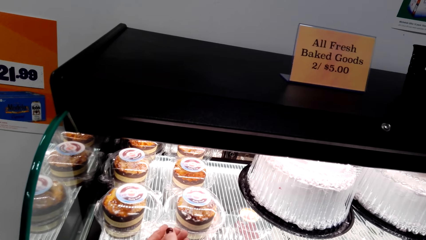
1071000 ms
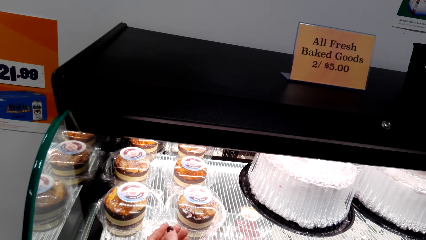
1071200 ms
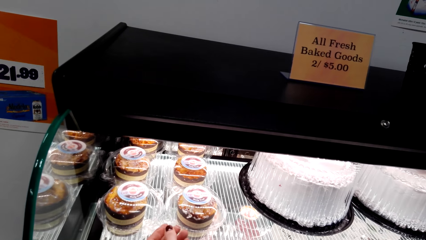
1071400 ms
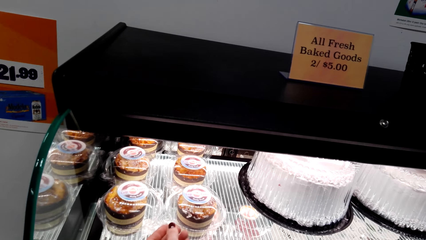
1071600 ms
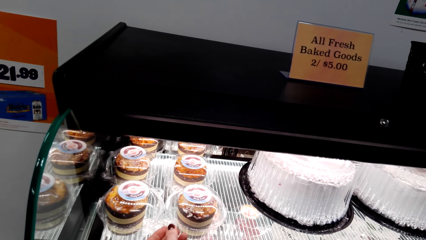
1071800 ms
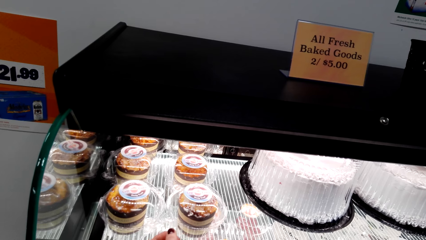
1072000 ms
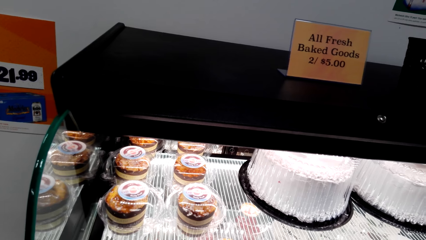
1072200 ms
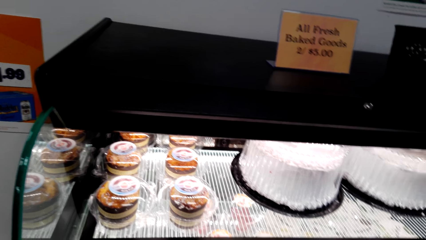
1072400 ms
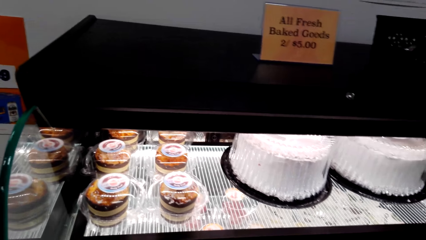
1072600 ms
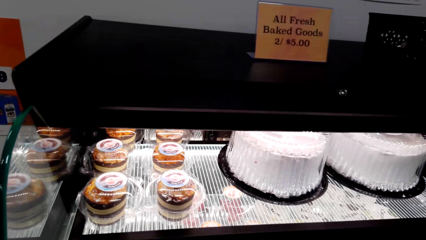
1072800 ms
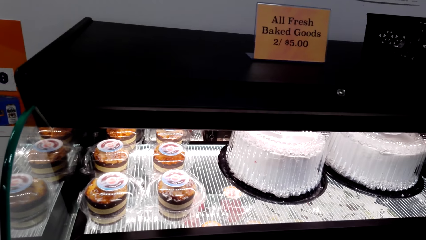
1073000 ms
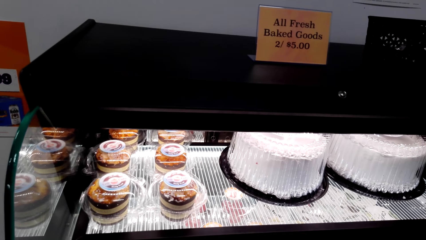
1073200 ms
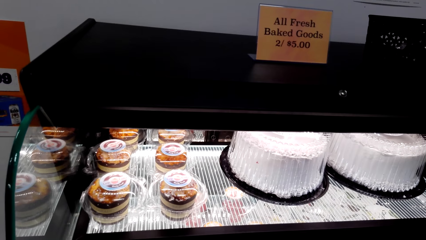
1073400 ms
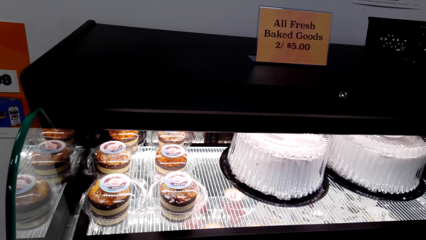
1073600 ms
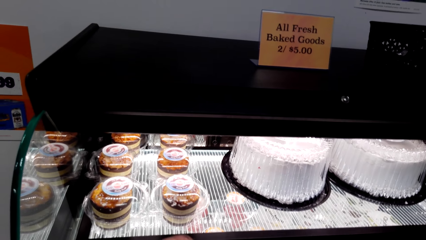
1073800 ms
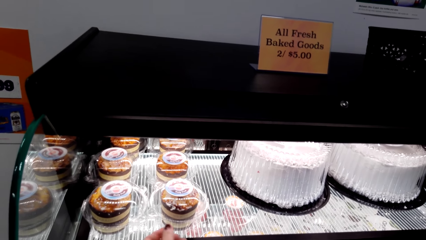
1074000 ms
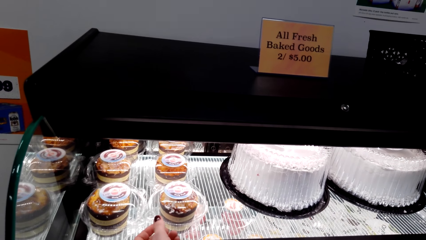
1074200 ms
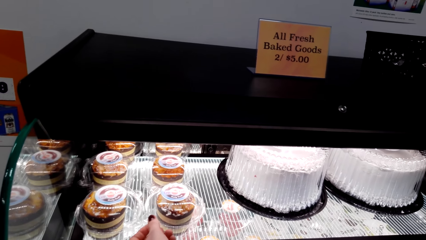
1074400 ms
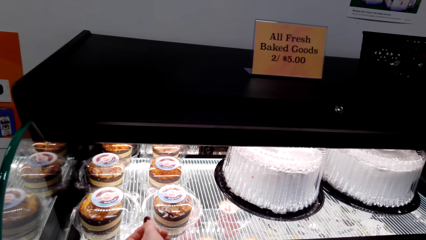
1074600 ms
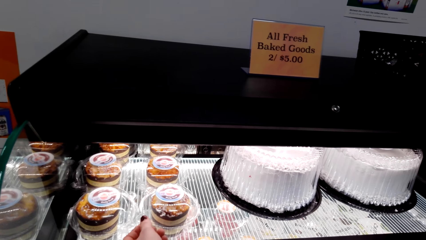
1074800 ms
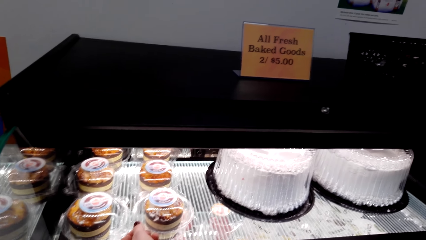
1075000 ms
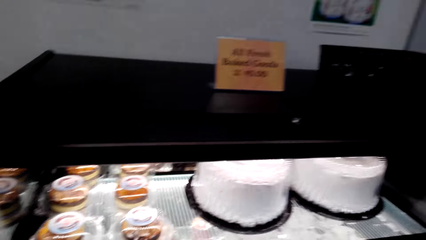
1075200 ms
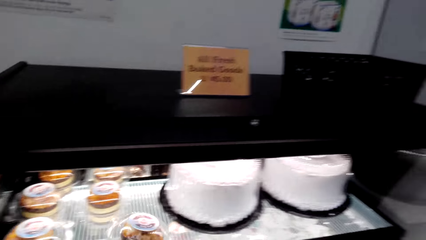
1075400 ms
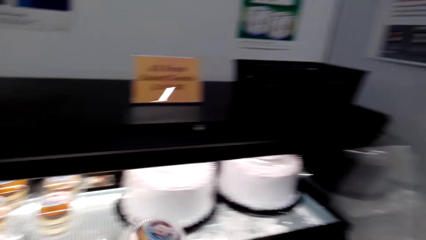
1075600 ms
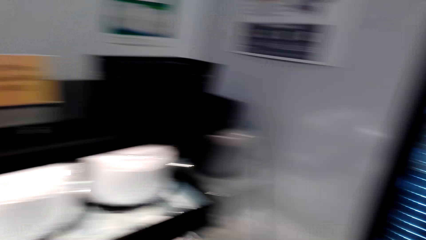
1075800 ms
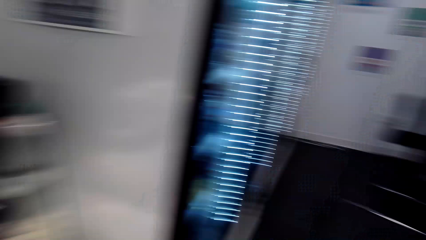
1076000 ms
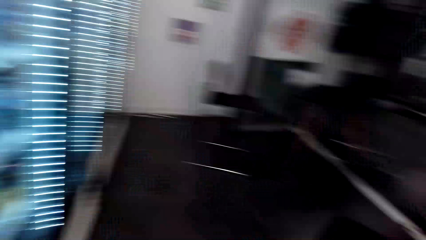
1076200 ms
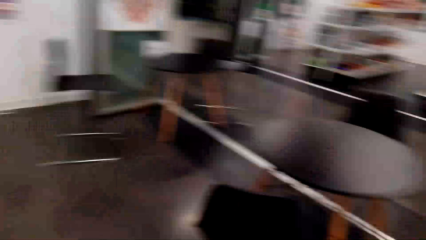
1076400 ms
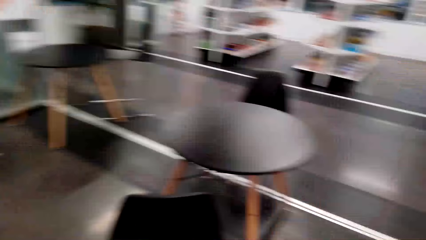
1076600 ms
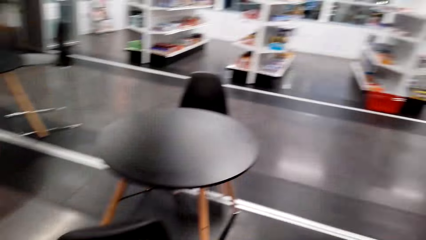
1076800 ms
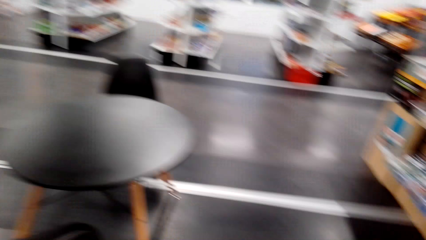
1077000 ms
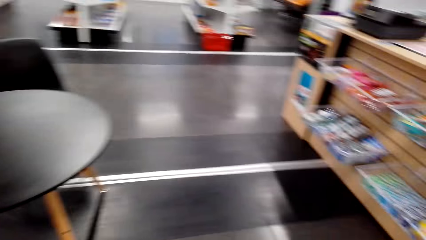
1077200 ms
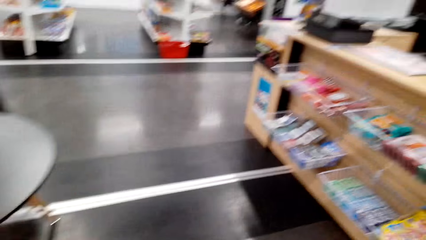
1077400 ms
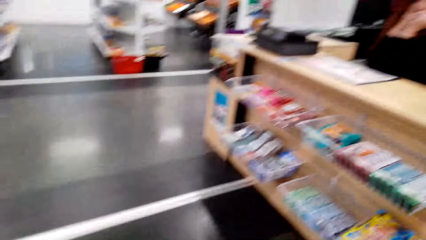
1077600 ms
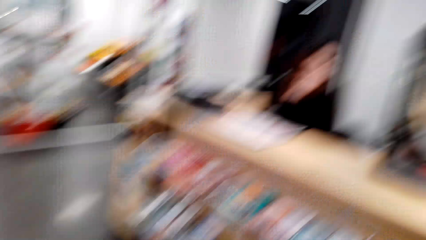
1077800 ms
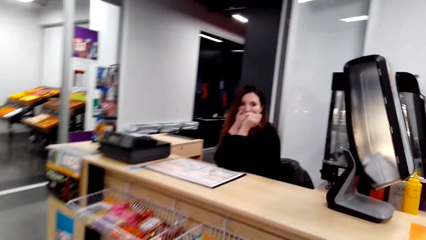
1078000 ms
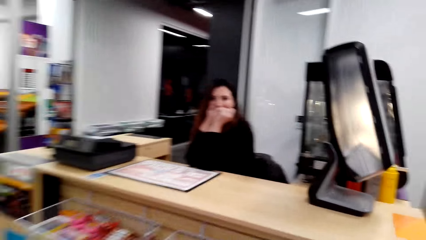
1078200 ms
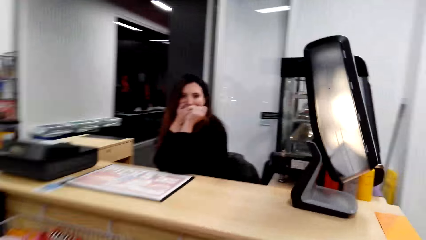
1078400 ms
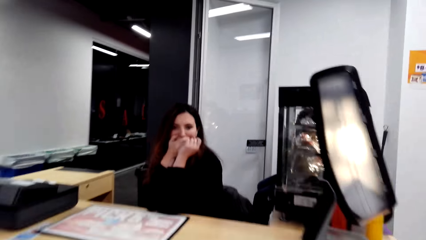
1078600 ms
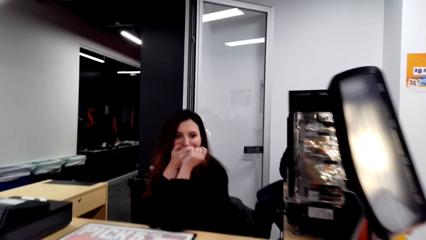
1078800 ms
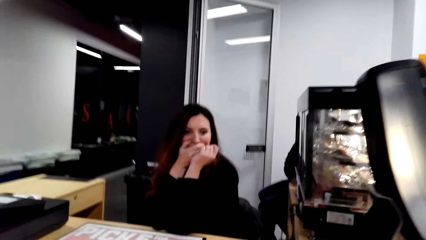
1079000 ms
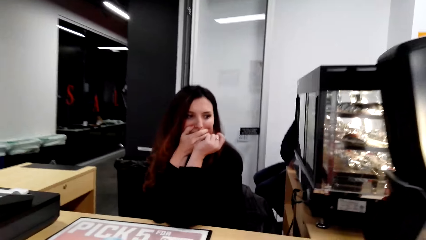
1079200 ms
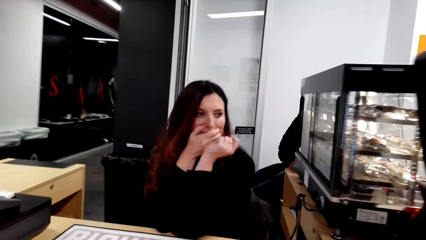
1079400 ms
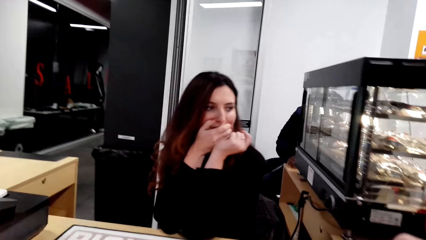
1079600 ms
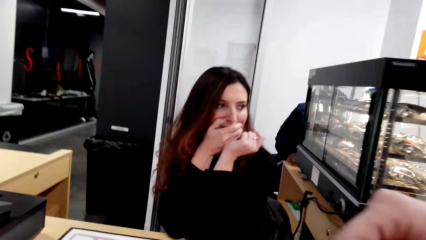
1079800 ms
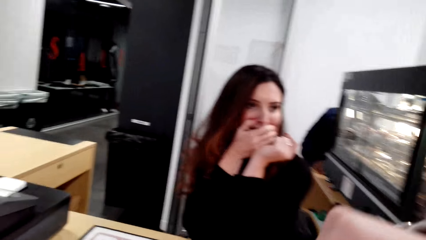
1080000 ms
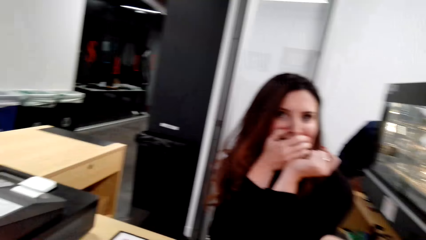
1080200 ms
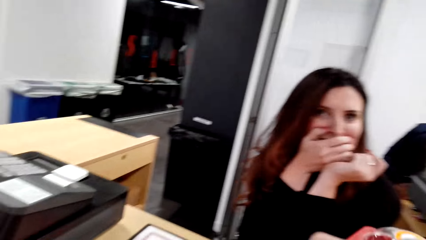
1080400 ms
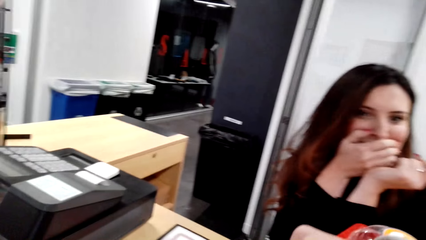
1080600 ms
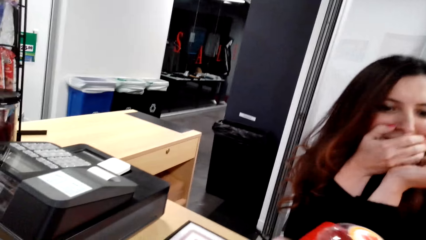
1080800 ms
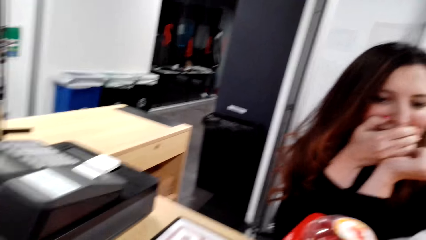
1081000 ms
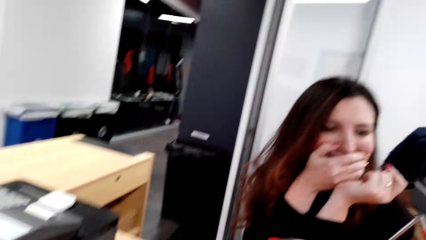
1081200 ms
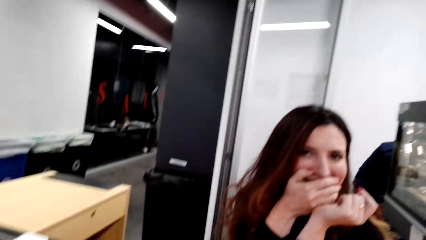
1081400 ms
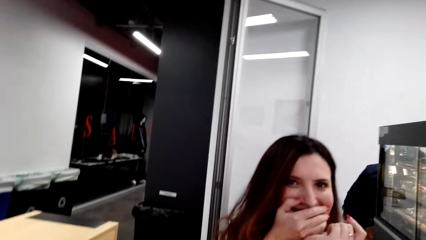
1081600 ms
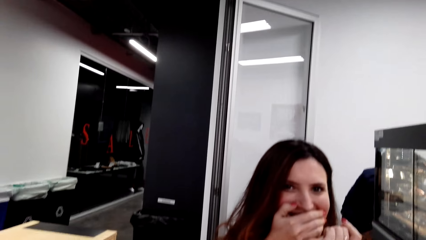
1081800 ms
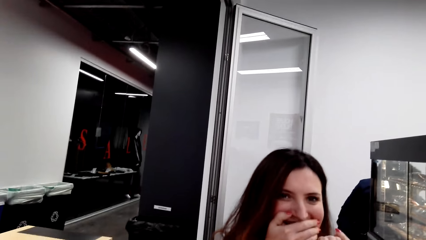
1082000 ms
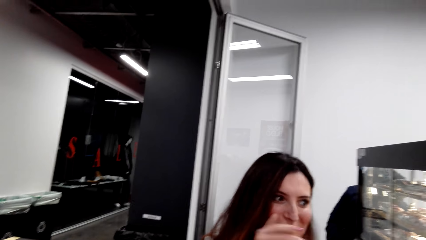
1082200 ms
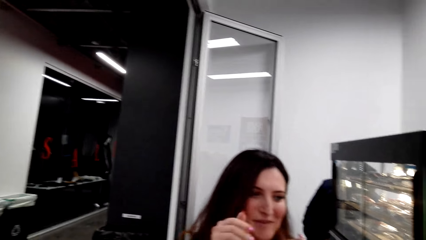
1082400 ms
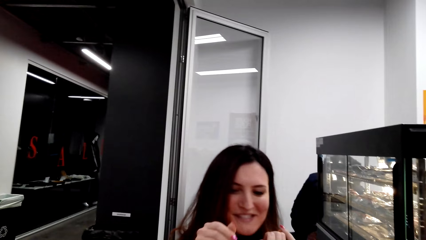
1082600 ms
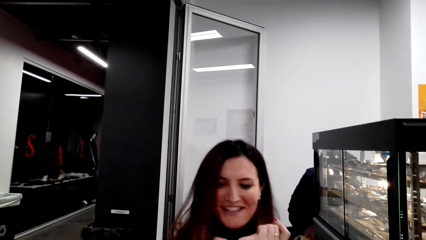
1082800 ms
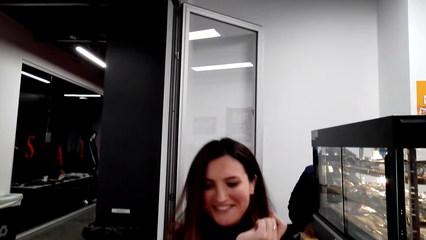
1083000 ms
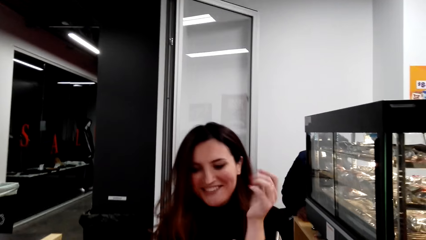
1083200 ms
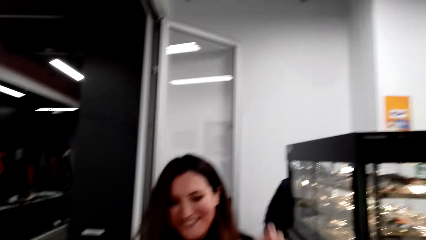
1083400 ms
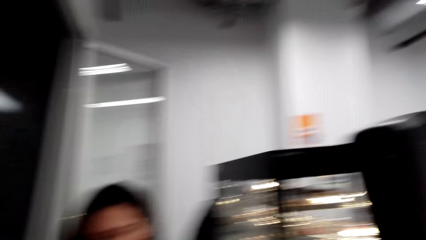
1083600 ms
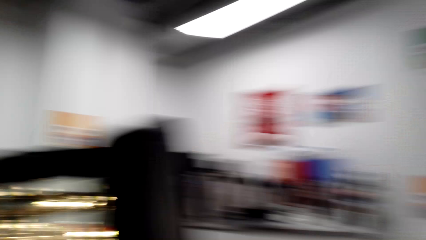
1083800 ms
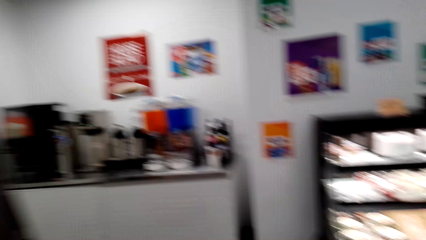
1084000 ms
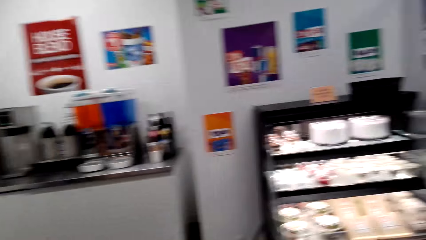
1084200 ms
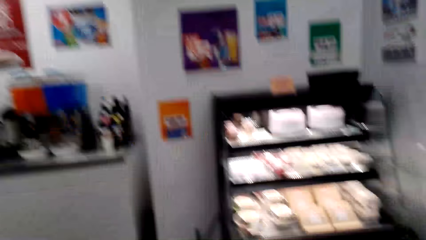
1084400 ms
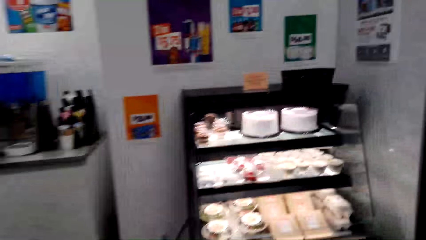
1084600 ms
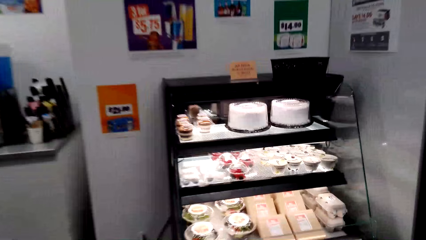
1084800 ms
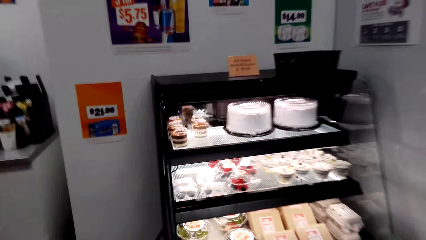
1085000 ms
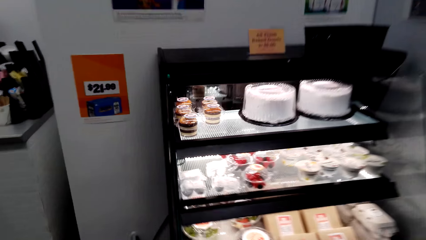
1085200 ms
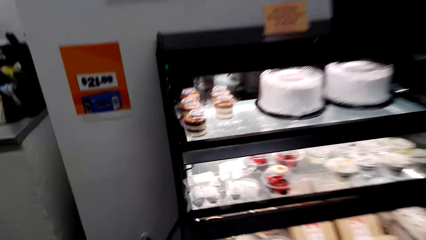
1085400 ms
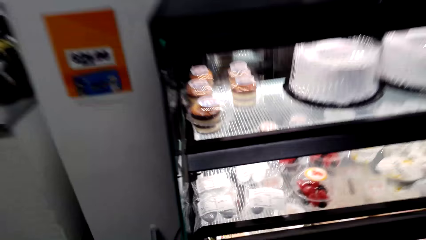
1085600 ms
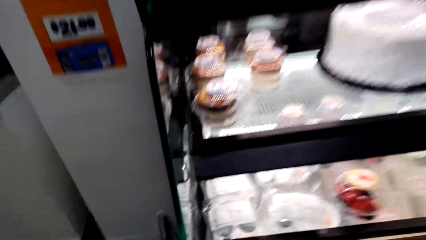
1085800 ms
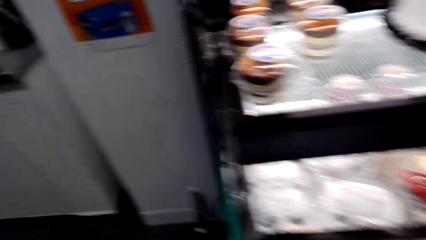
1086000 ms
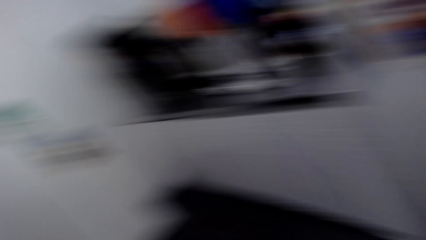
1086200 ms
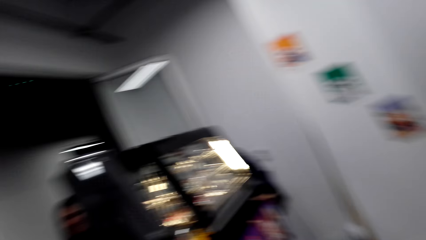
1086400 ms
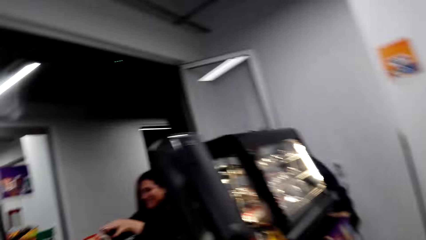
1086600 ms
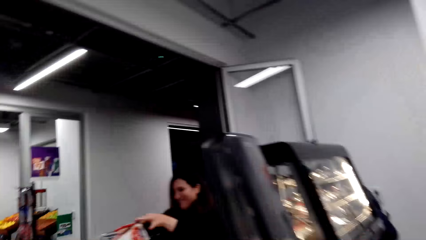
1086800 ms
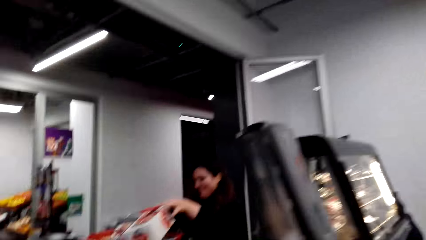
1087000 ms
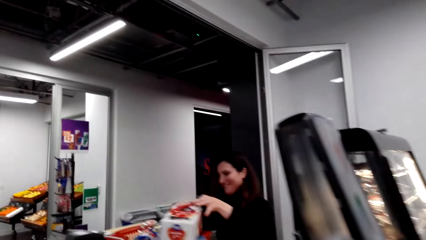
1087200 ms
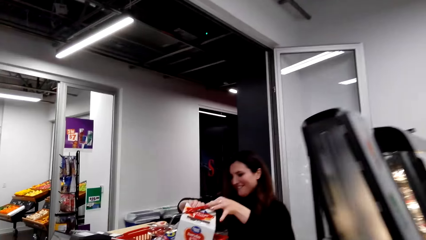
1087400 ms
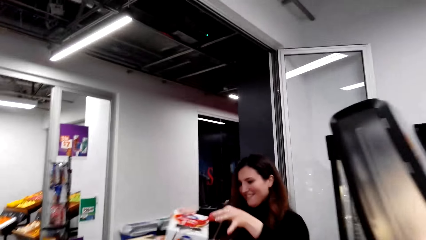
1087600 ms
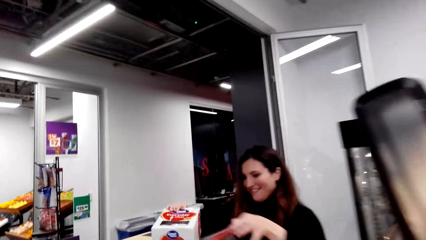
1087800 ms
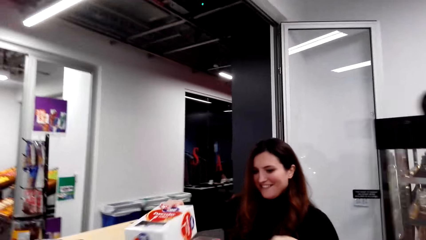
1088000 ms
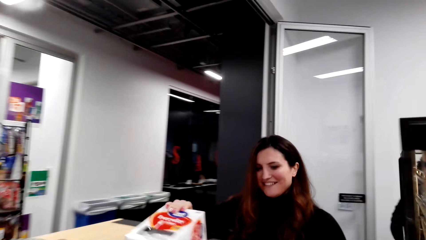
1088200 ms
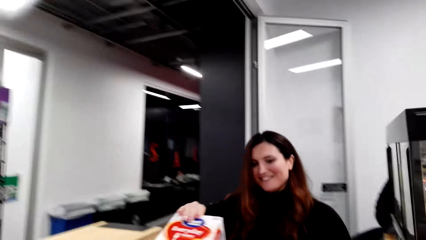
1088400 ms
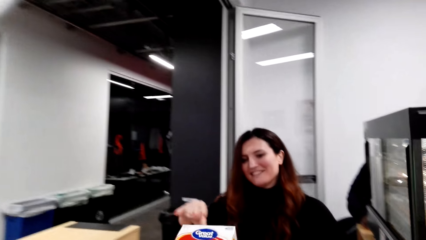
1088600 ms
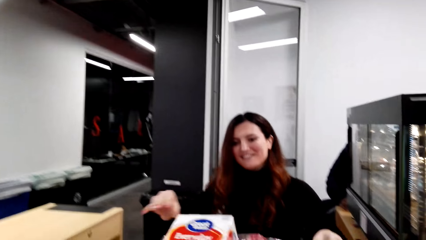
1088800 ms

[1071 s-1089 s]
The camera wearer looks at the cupcake. They pick up the cupcake, place the cupcake in the shopping basket, and walk in the supermarket. They look at a woman. They place the shopping basket on the counter. They talk to the woman. The woman speaks to the camera wearer. The camera wearer looks around the supermarket and walks in the supermarket.
